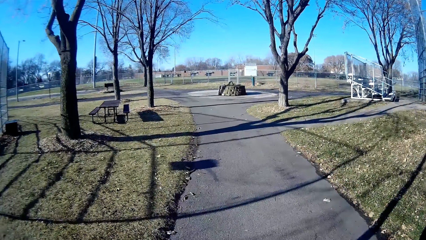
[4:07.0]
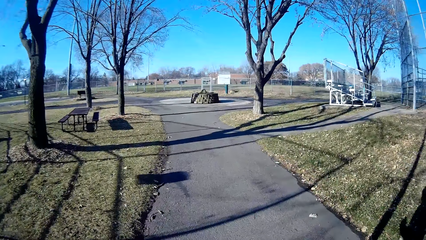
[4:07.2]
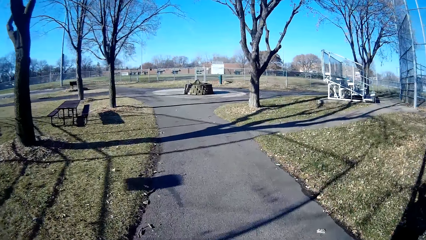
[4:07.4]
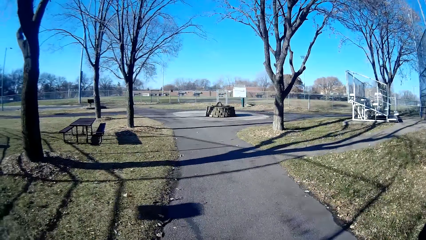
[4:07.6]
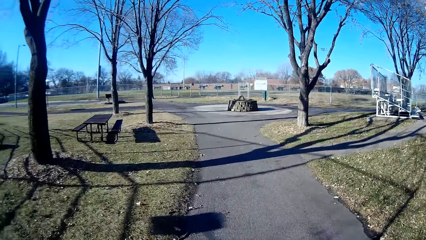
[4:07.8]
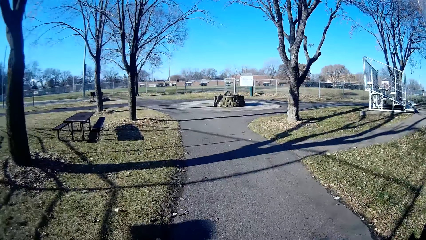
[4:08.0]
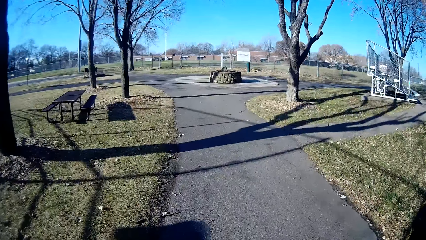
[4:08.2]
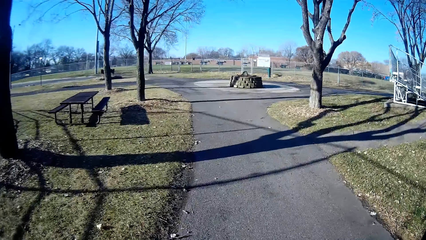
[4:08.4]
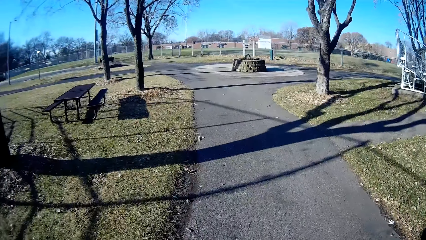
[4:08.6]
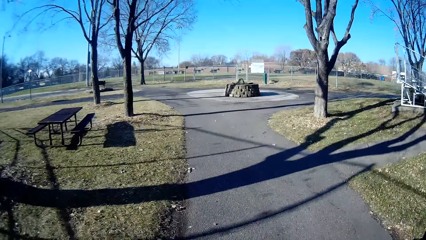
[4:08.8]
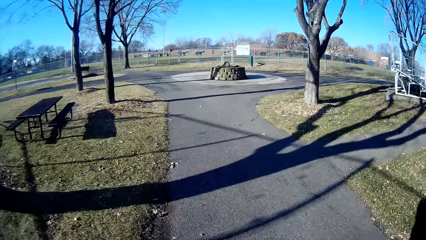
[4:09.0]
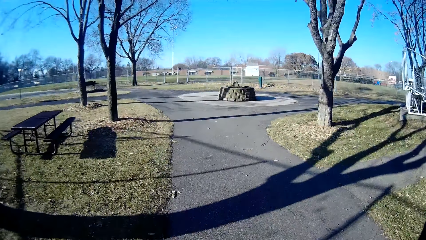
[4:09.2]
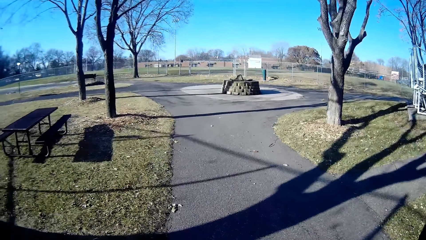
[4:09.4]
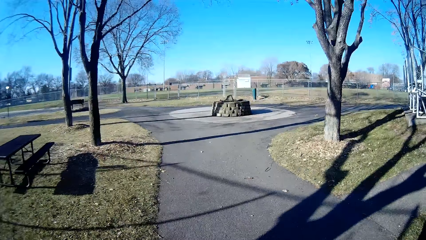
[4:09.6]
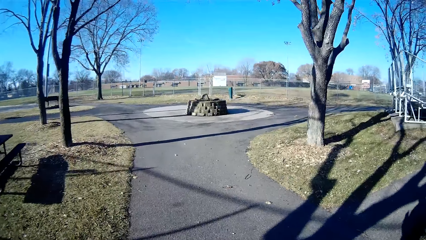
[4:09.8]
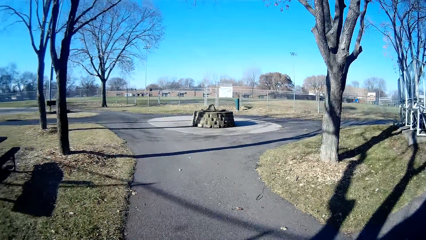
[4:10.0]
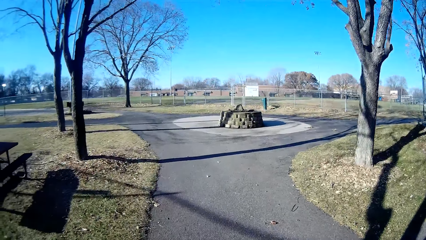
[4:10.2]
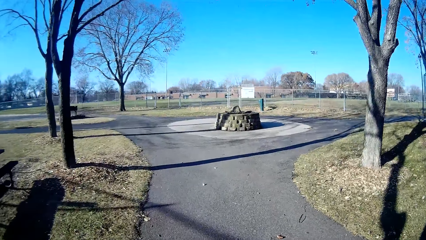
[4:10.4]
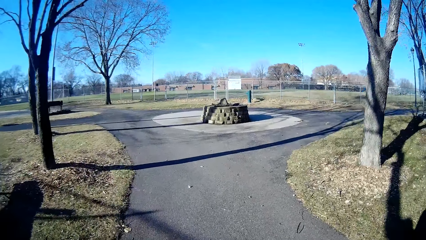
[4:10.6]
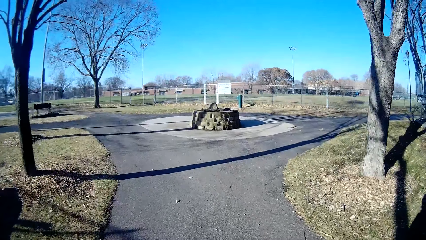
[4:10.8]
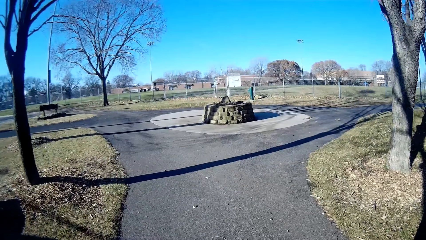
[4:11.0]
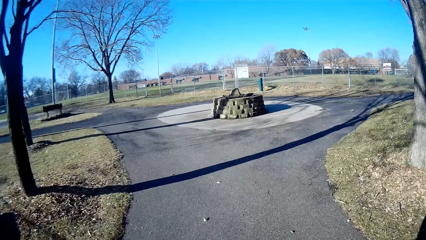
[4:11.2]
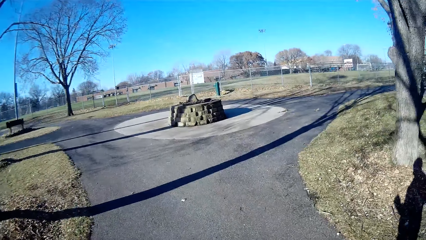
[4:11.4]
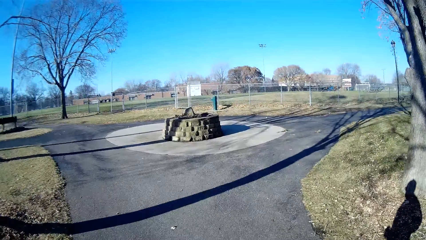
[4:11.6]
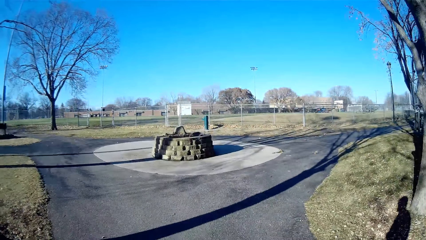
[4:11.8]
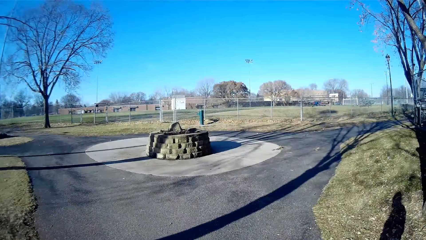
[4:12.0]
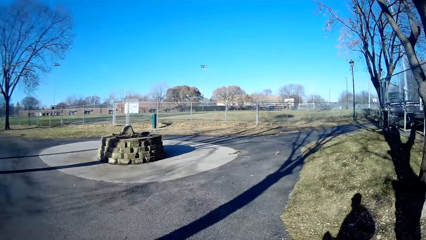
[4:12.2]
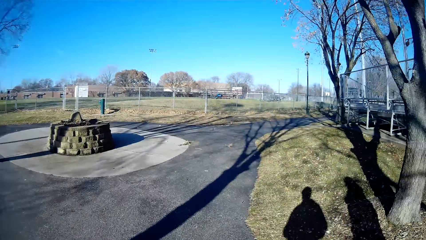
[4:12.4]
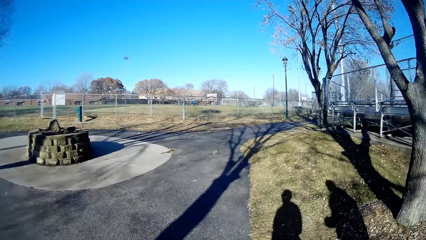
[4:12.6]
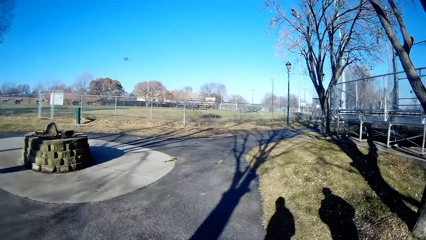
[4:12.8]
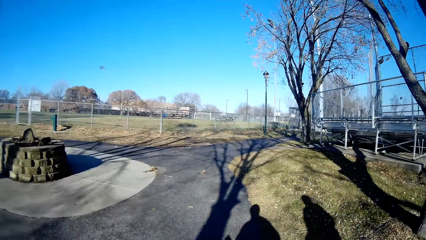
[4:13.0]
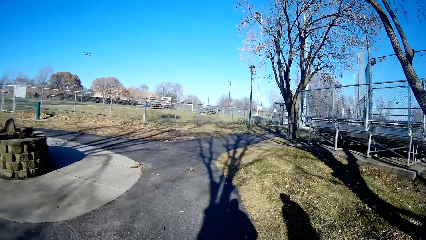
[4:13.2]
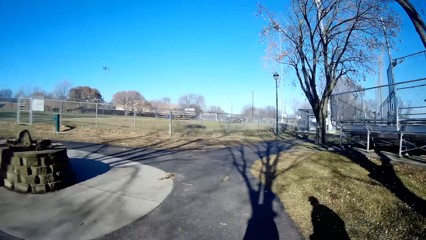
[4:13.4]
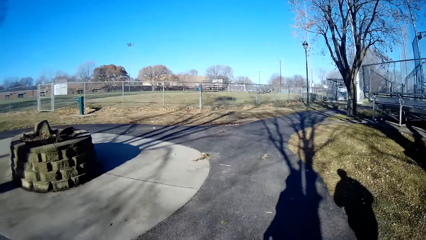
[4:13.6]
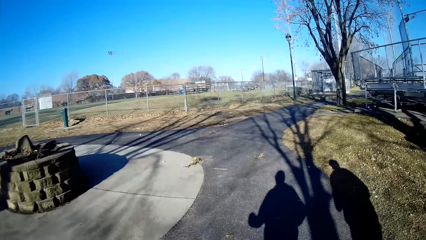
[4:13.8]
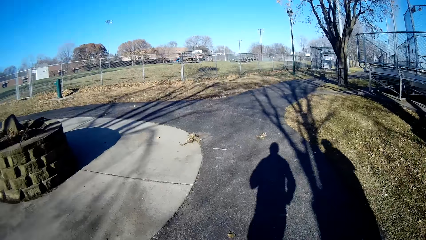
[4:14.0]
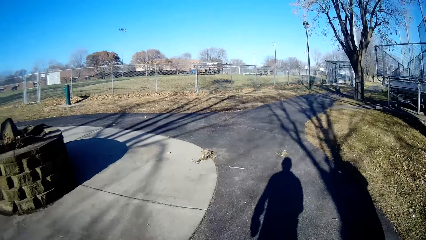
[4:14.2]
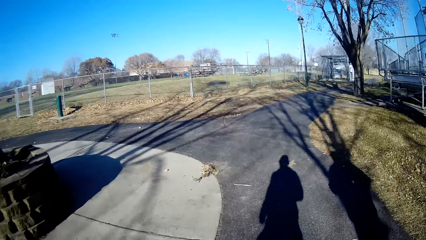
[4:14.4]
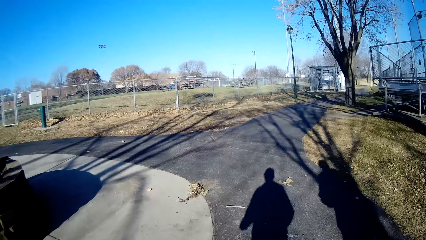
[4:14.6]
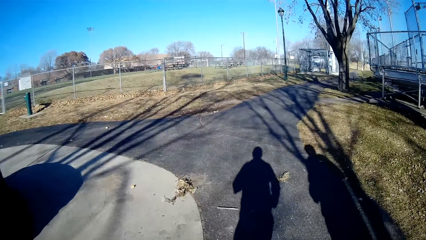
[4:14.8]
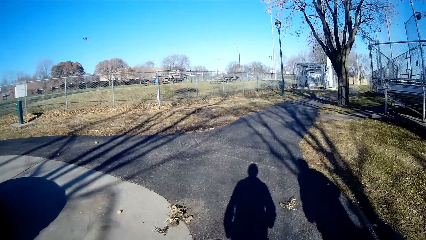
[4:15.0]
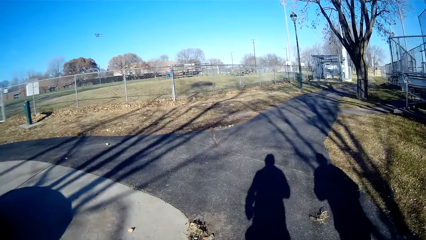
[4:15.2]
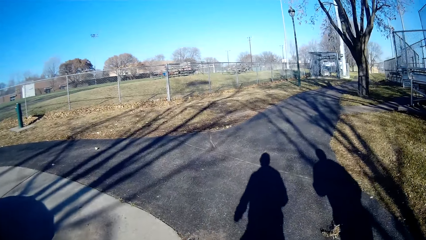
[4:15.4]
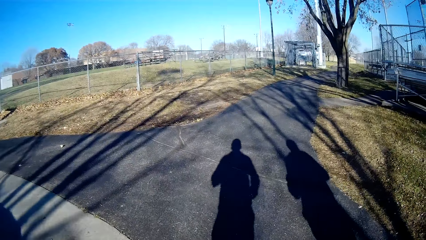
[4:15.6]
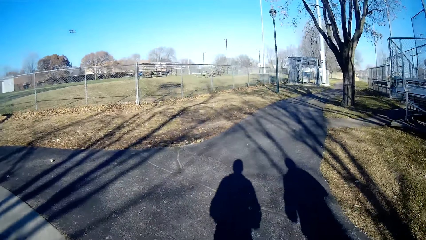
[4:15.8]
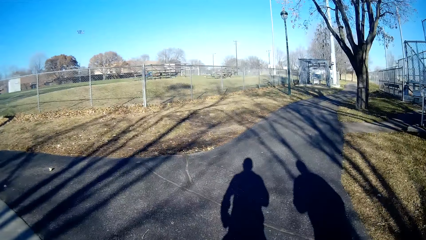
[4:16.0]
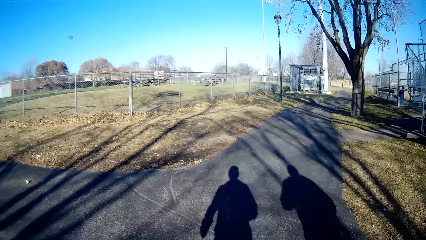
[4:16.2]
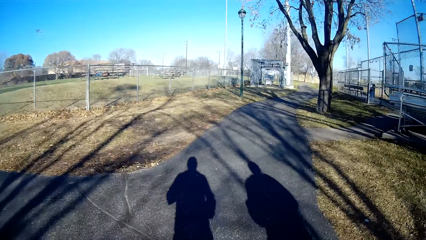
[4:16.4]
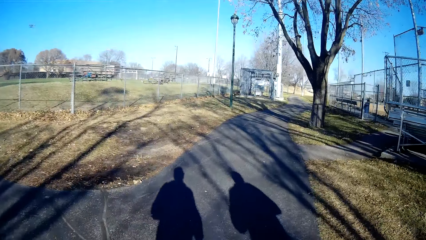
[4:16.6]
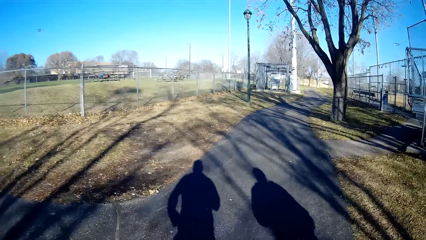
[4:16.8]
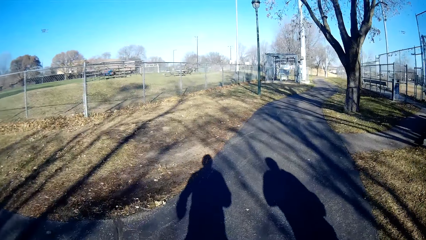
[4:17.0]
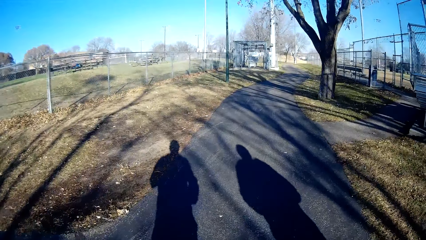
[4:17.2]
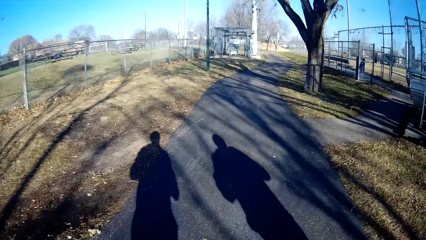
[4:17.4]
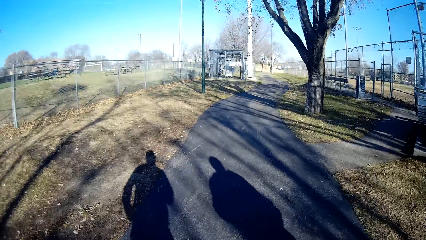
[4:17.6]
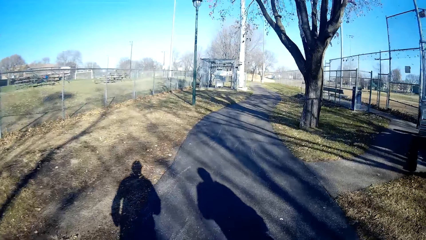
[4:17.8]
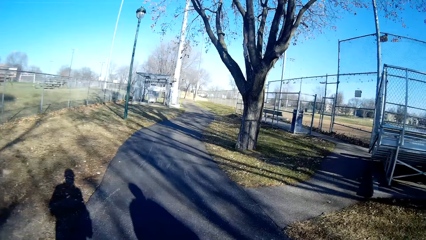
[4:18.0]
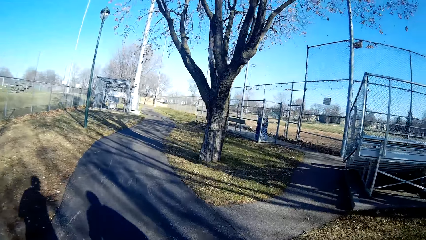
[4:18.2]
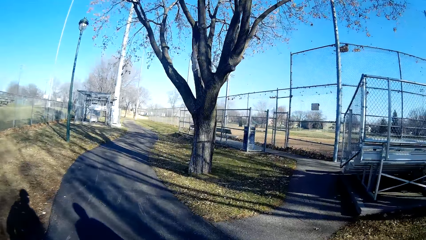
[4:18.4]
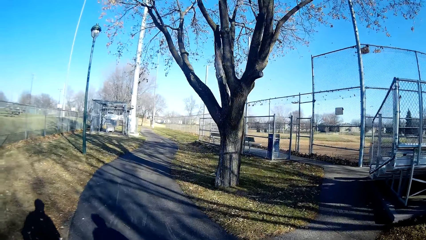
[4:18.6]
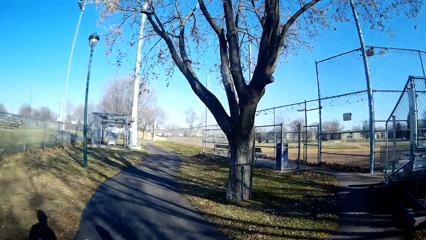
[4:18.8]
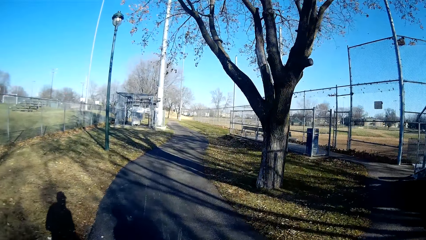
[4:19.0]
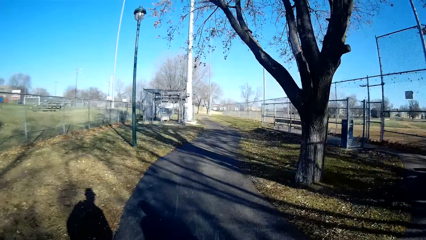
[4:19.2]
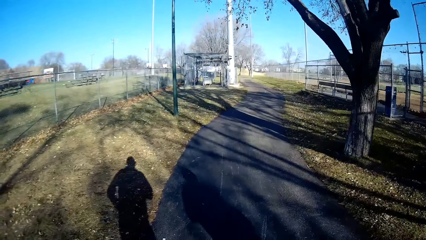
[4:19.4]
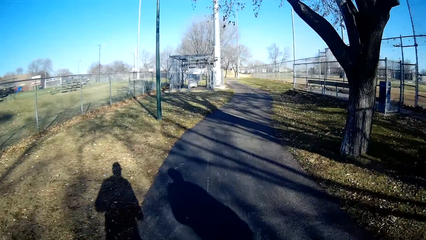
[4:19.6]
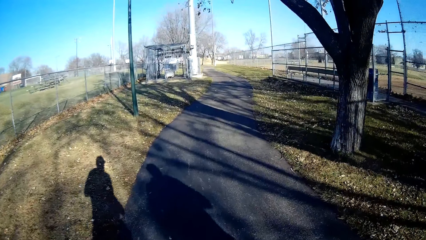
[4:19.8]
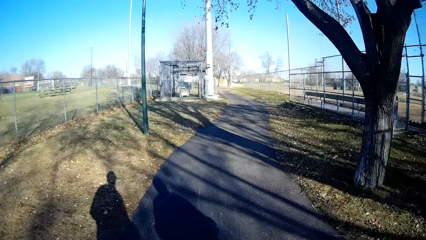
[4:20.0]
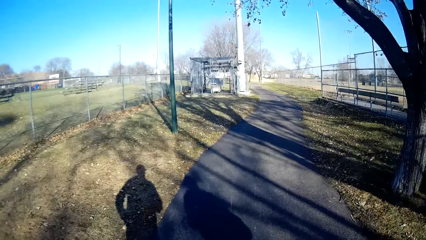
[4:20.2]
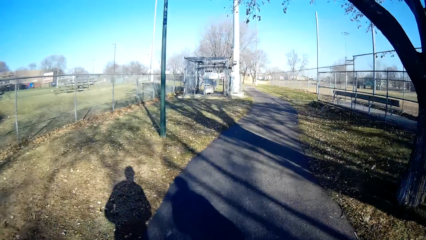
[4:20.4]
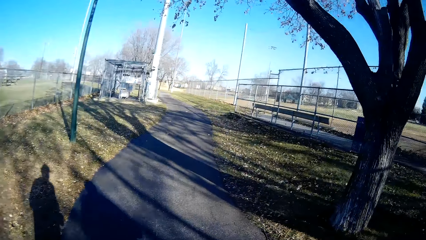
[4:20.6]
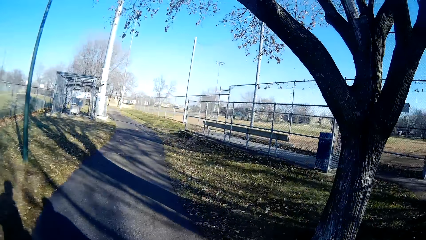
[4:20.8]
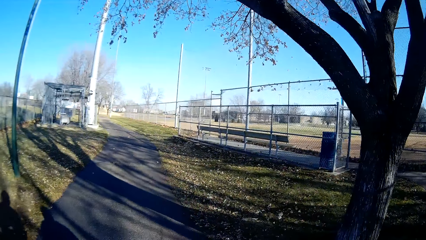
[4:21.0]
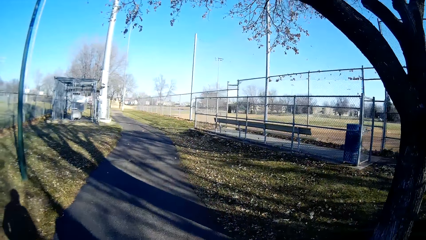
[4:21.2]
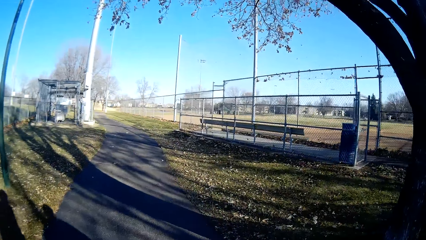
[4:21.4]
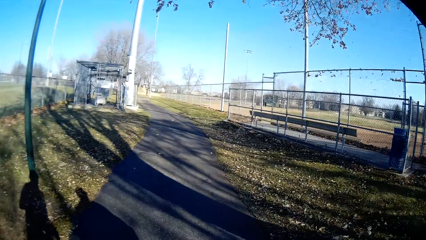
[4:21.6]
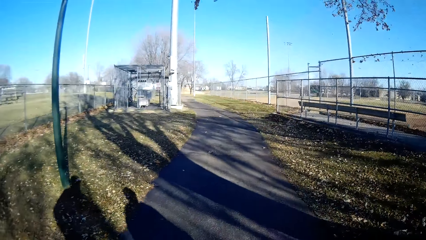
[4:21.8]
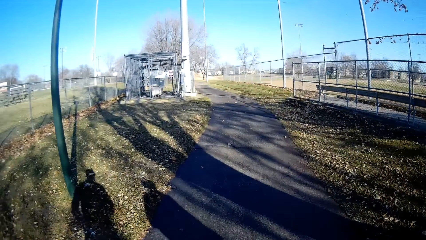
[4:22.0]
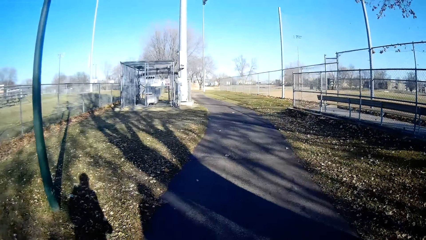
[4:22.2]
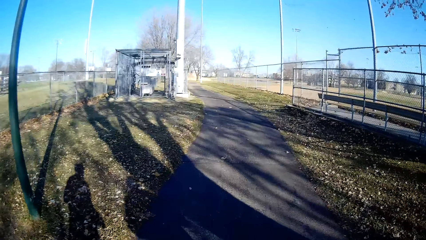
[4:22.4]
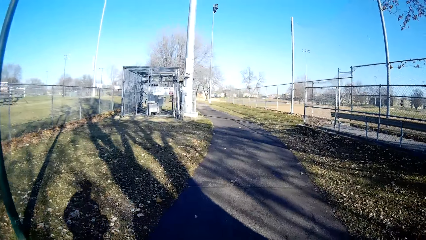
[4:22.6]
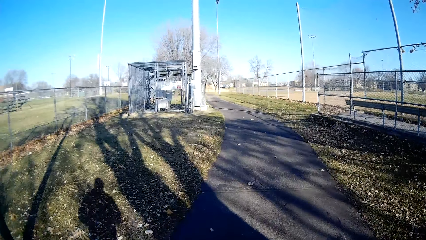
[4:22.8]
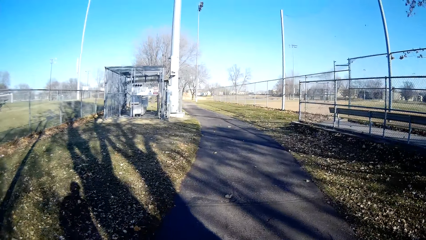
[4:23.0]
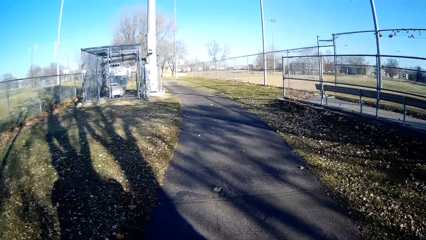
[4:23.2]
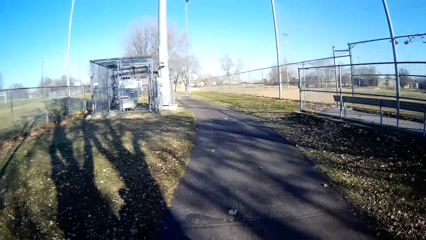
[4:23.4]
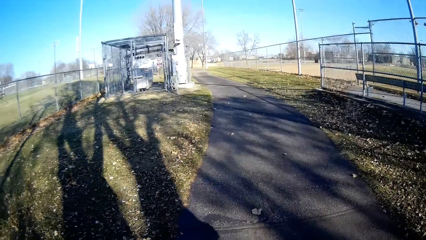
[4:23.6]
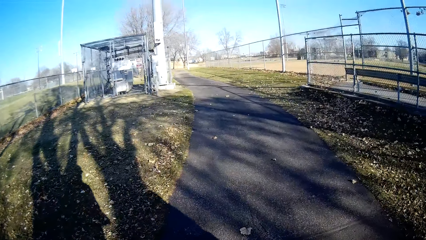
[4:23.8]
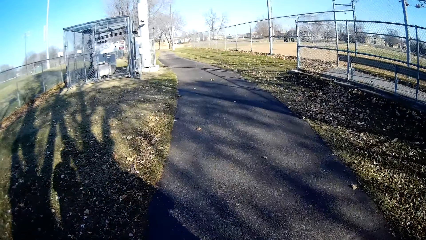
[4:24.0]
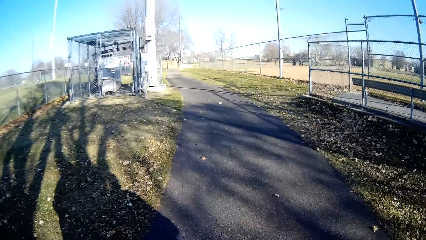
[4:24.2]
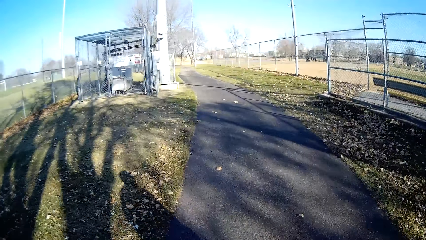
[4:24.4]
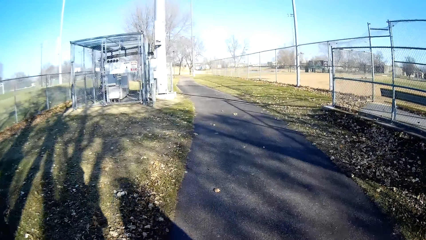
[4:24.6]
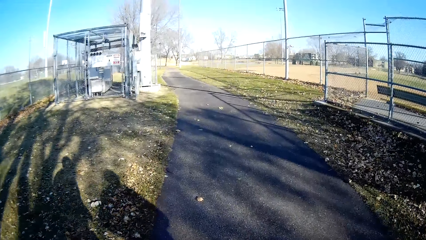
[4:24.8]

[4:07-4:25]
The camera wearer turns right. They jog with a person. They jog right.
